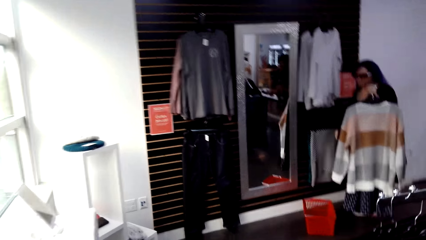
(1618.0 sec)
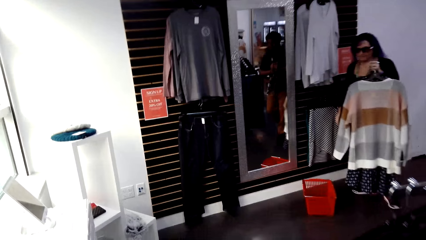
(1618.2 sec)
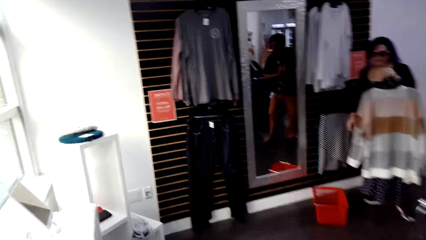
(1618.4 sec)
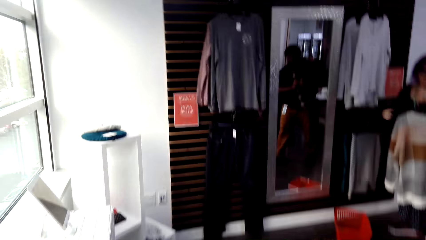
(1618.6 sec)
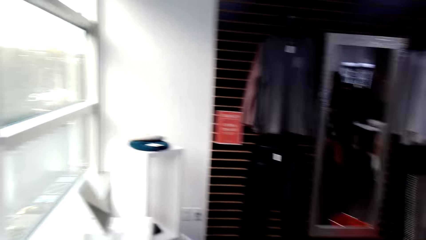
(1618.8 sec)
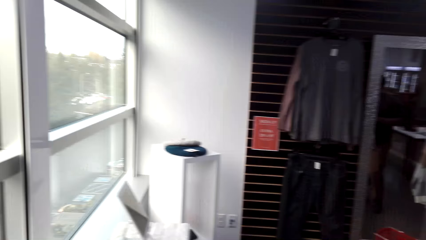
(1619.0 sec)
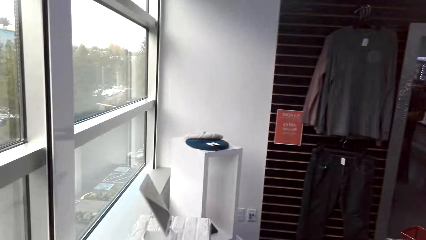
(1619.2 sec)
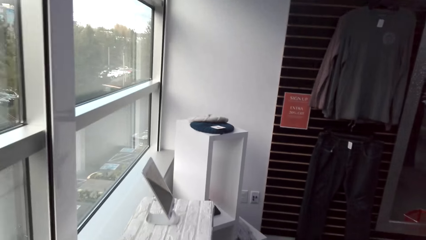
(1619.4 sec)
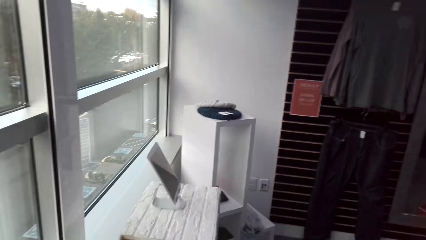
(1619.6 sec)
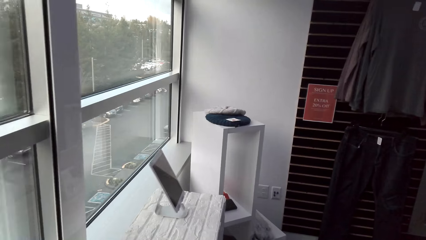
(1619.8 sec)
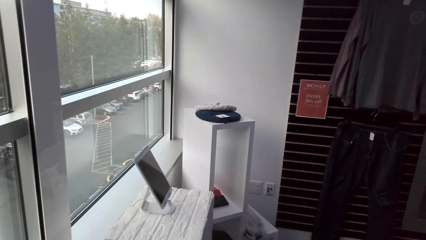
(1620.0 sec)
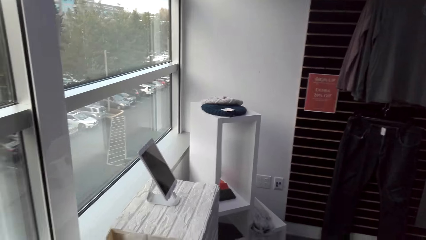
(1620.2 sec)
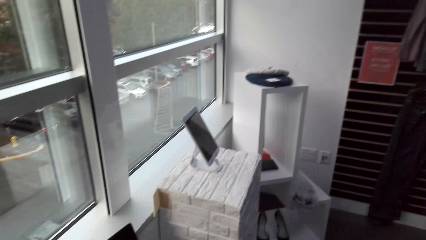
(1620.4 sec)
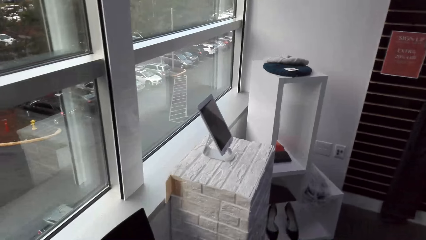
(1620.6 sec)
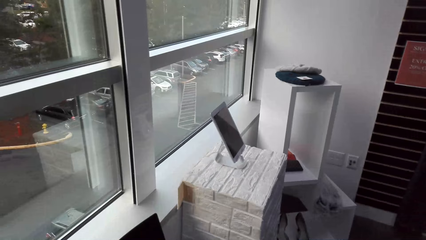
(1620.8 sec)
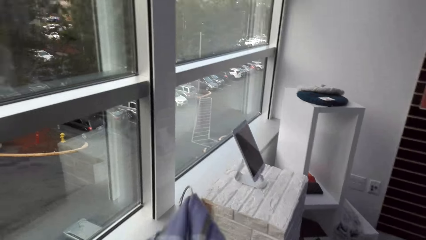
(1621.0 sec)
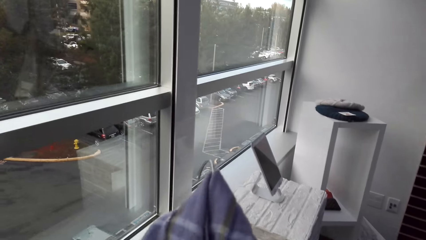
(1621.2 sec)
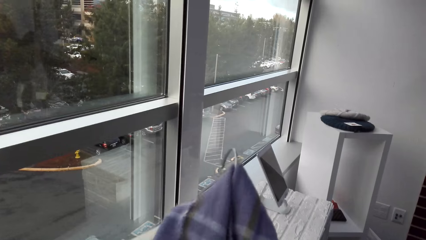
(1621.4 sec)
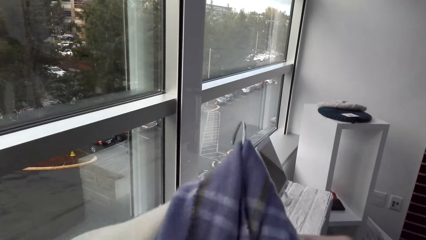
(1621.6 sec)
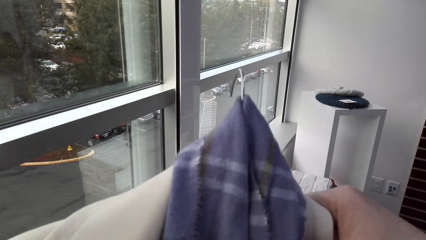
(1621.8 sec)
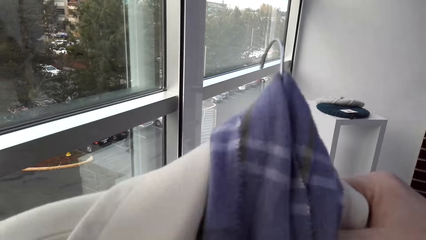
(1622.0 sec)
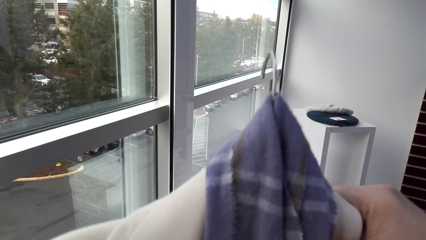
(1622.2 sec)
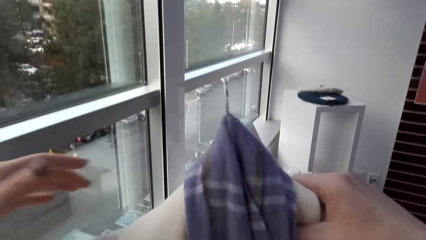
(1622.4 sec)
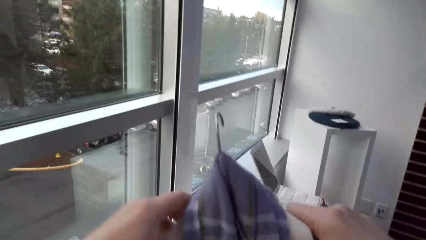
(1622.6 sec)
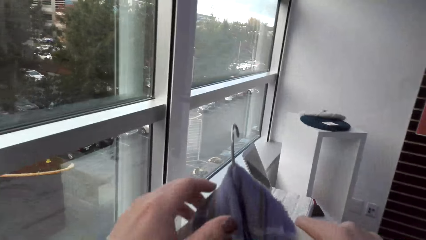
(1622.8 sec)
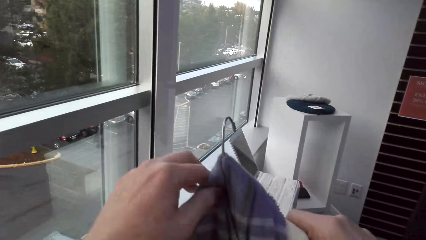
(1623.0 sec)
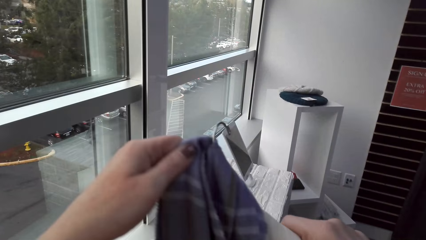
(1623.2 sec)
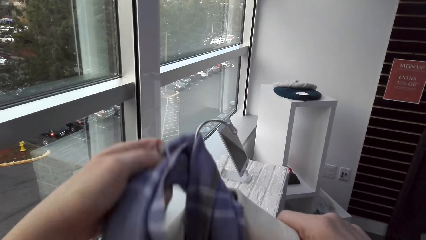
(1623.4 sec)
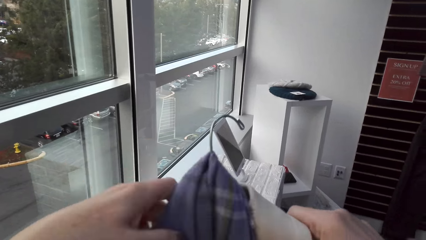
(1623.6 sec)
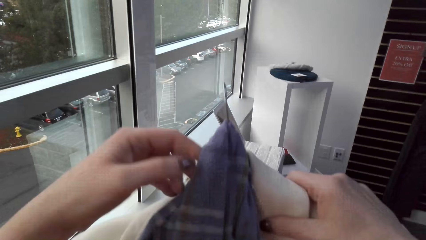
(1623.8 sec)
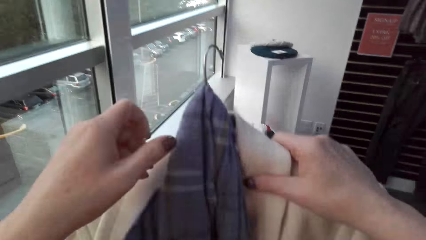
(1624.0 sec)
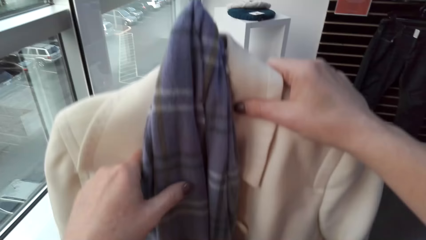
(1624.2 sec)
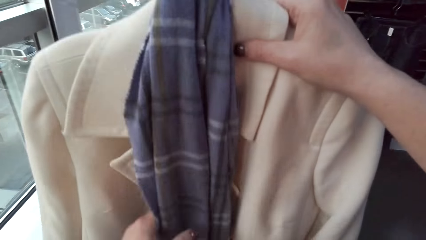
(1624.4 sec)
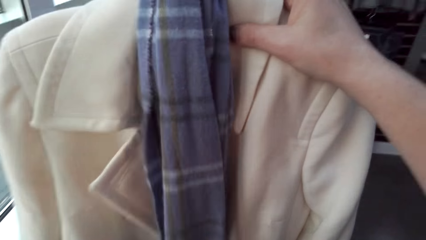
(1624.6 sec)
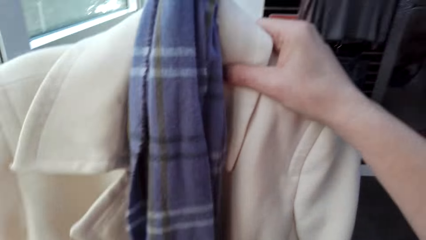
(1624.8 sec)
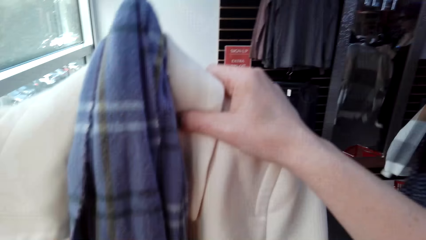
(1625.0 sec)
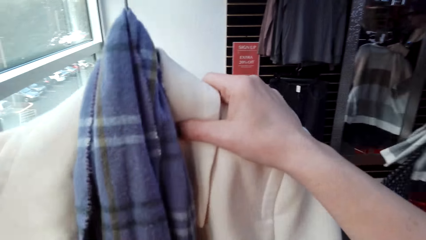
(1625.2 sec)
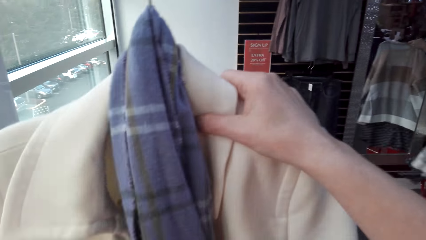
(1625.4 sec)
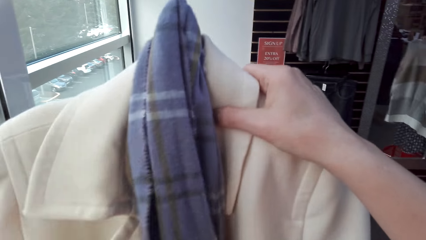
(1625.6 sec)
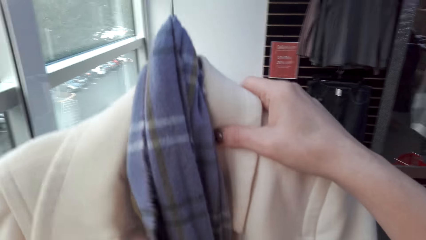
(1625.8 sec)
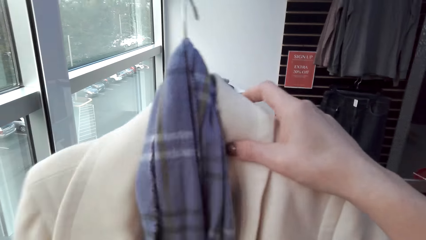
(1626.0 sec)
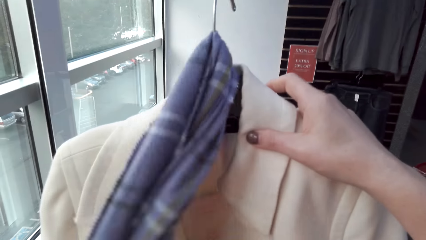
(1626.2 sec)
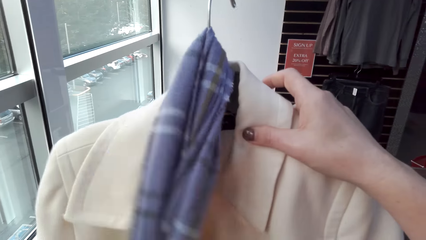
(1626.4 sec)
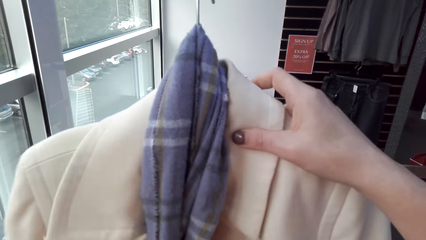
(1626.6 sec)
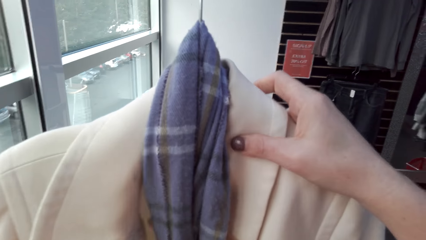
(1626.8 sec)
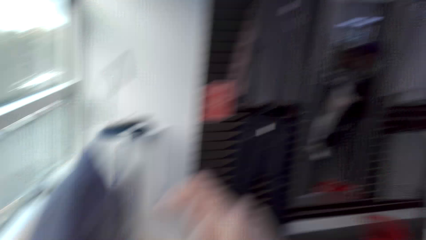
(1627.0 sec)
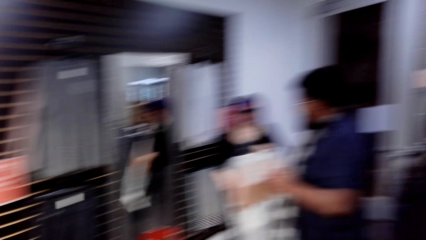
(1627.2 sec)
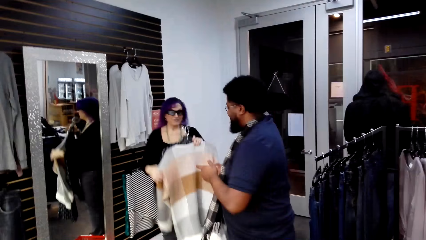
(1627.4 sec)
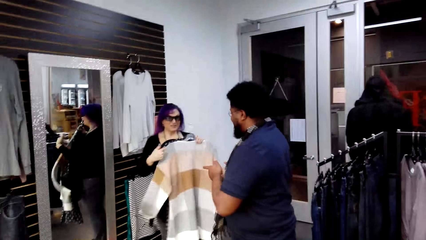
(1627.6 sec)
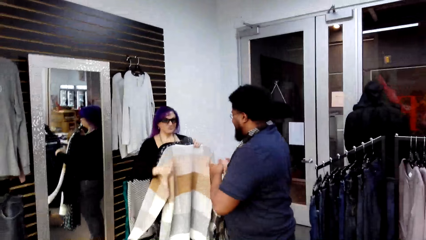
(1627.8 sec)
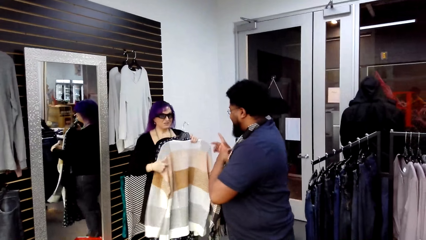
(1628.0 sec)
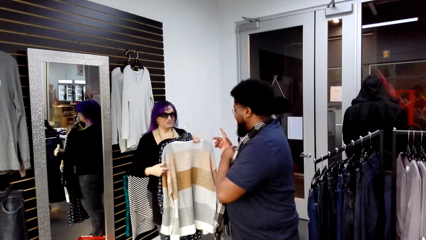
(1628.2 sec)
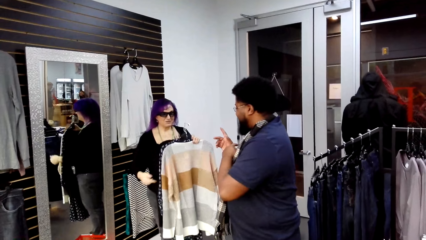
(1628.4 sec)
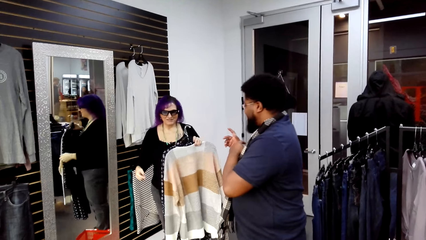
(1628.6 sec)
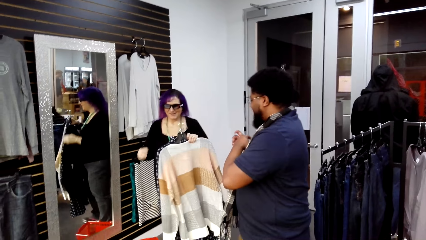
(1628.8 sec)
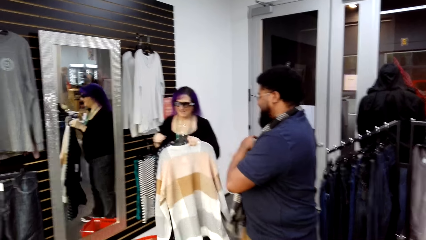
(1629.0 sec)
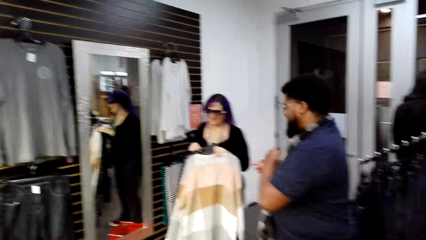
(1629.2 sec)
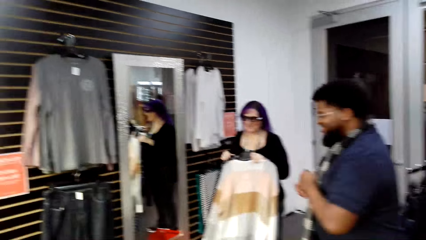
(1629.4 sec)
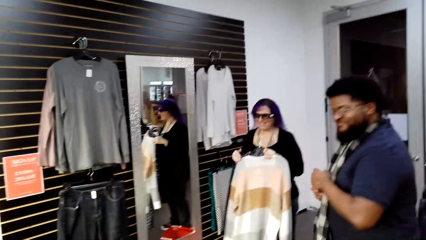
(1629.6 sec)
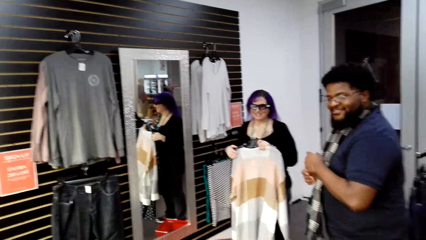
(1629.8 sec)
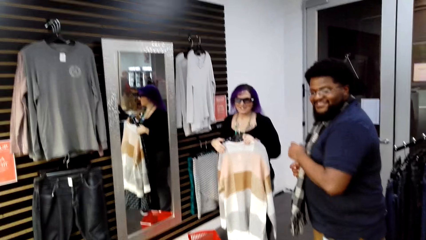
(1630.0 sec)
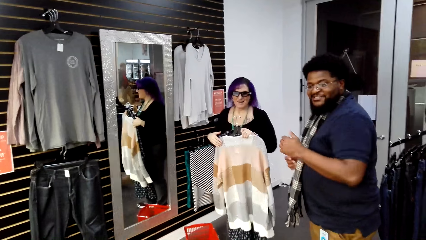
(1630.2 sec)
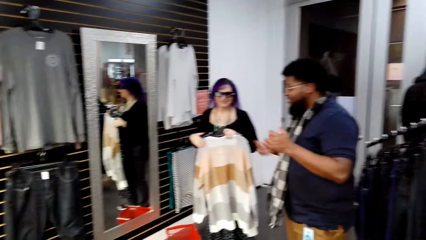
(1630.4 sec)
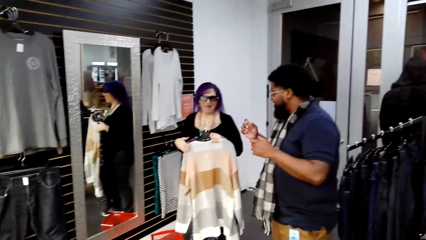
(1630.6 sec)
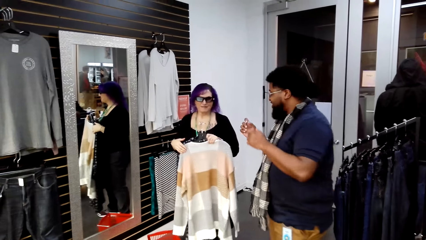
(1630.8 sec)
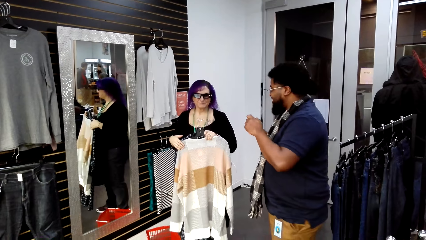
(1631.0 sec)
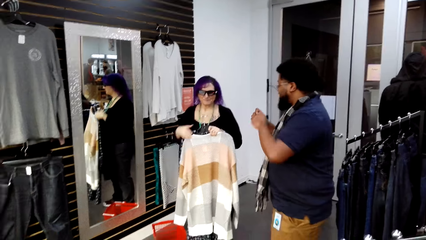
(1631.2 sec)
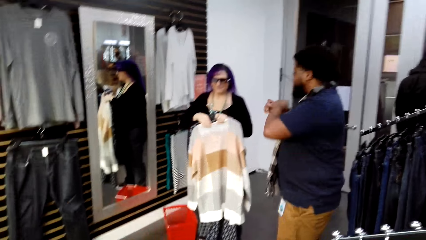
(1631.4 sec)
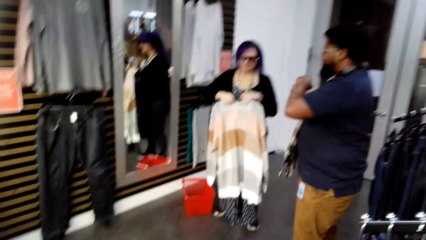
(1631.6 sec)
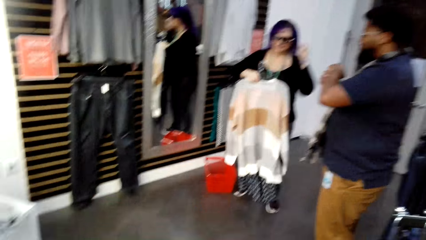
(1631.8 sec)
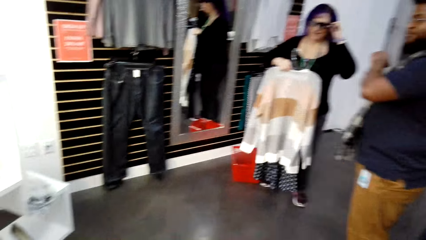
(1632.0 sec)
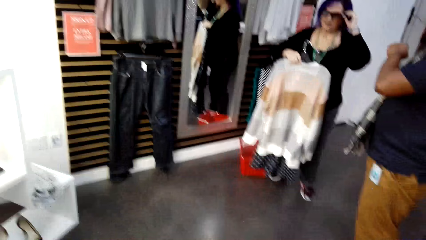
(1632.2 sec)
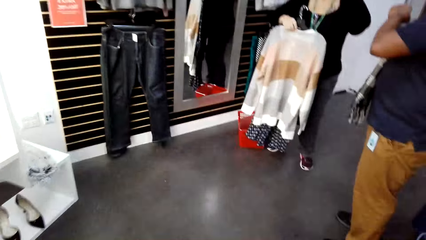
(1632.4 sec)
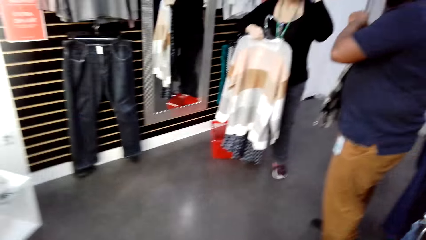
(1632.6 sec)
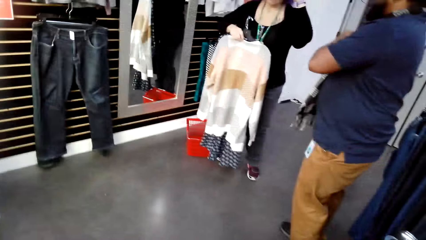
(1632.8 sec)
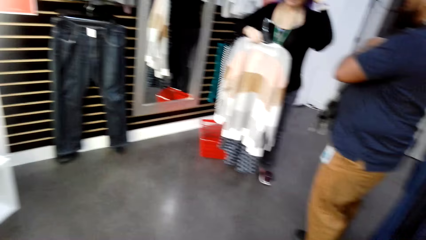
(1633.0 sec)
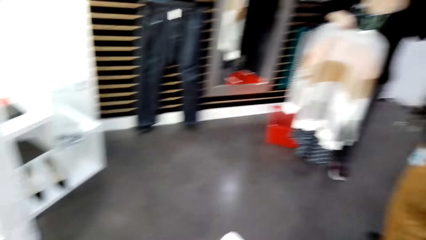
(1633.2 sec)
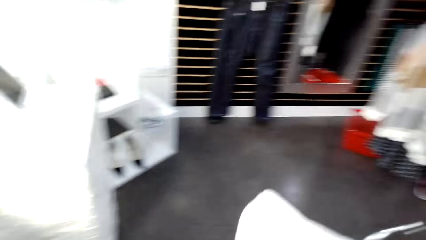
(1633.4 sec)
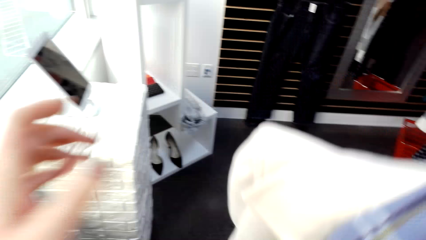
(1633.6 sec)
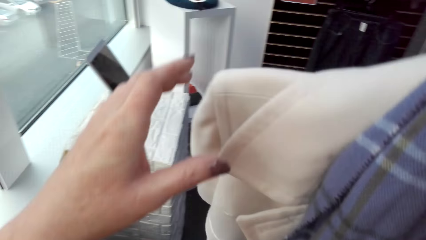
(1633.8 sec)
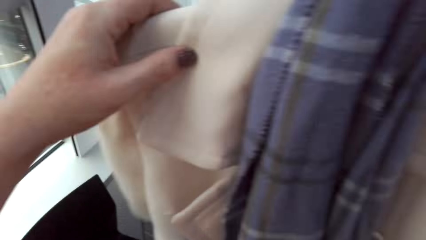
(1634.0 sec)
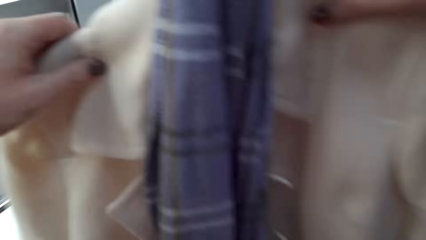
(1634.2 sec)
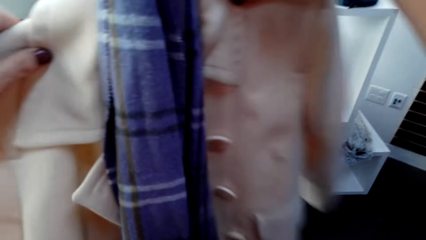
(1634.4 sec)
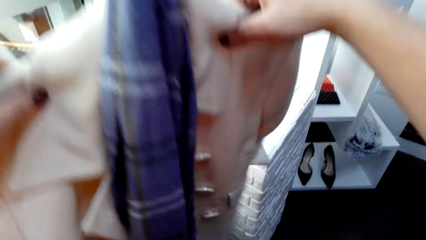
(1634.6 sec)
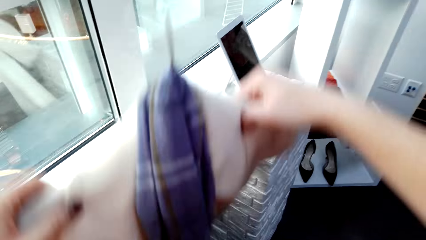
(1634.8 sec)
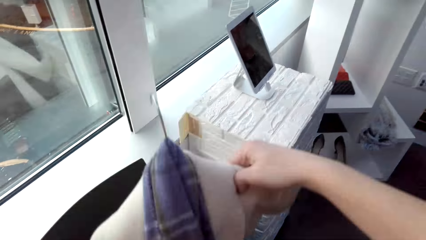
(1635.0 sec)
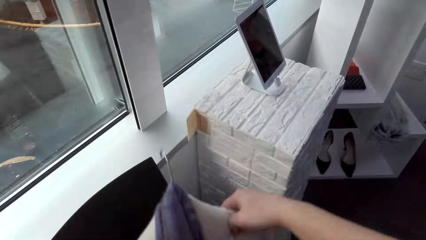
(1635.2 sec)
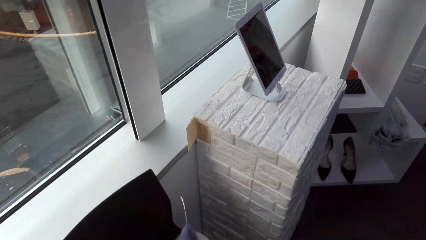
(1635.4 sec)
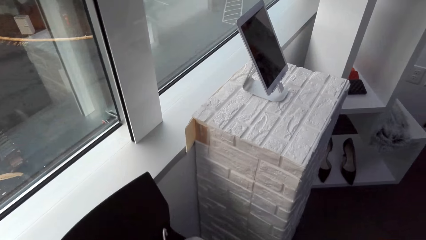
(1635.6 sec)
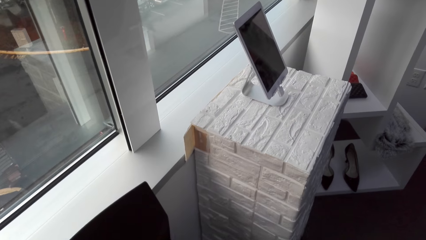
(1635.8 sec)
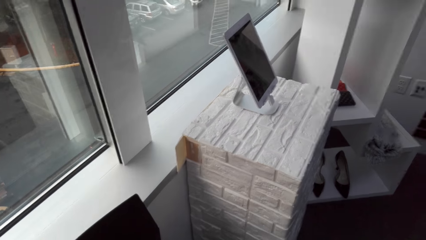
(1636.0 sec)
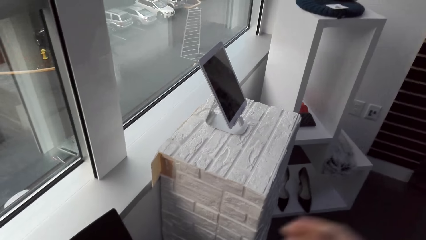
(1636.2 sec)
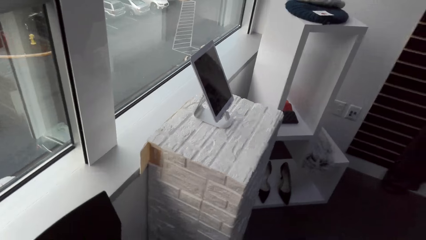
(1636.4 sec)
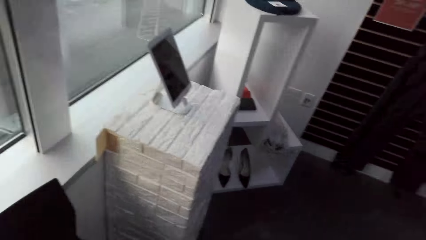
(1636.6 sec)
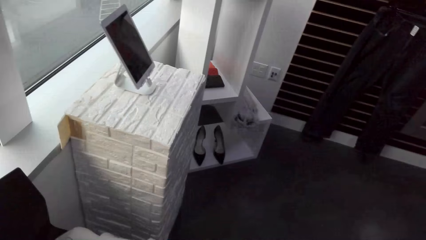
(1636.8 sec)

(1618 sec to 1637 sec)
The lady turns left. The camera wearer lifts clothes. They look at the scarf. They align the scarf. The lady talks to a man. The man talks to the lady. The man moves his hand. A man talks to another man. The camera wearer looks around. They lift clothes. They lower the clothes. They drop the top on the chair. They raise their hands.
